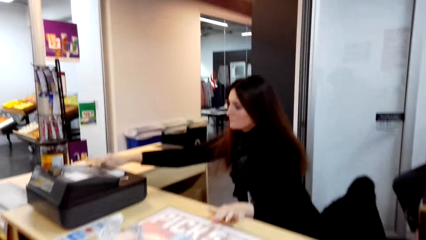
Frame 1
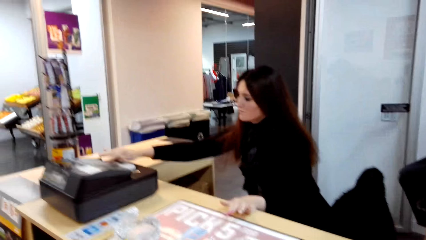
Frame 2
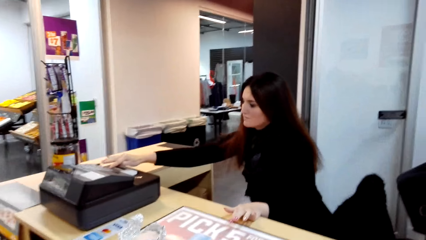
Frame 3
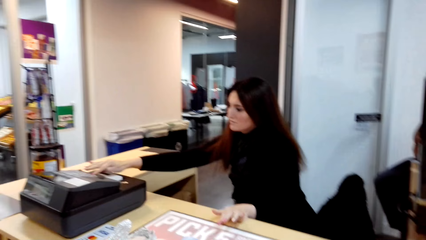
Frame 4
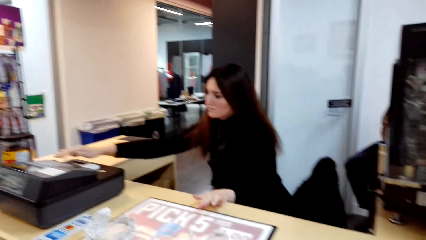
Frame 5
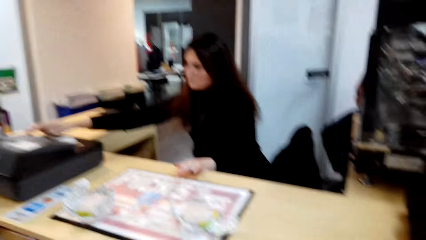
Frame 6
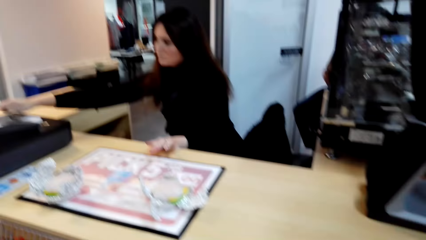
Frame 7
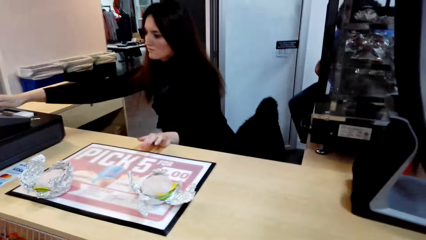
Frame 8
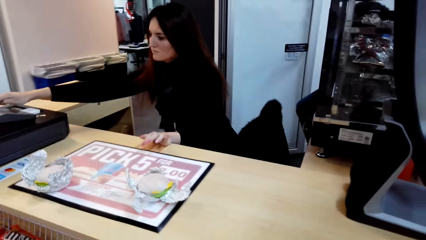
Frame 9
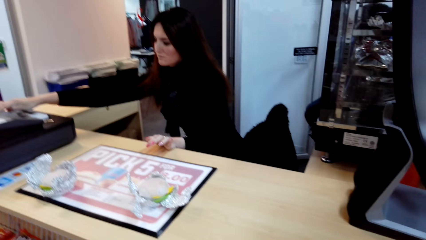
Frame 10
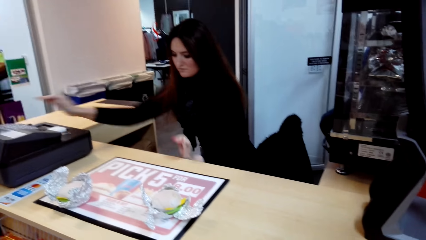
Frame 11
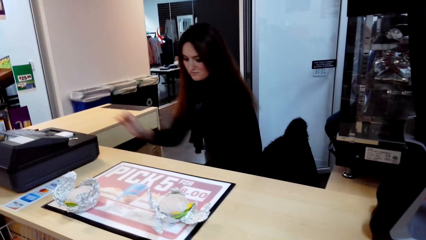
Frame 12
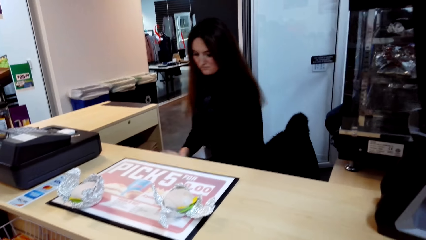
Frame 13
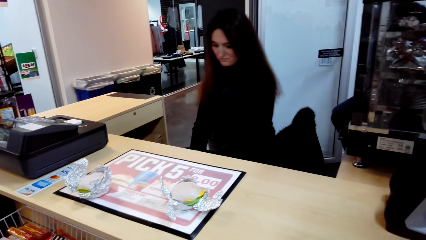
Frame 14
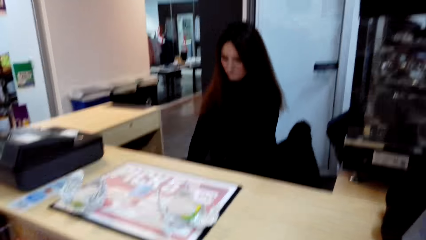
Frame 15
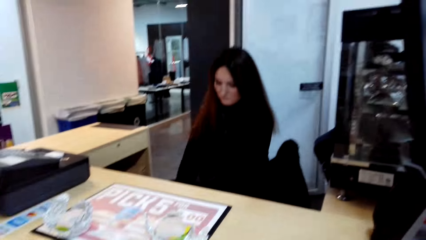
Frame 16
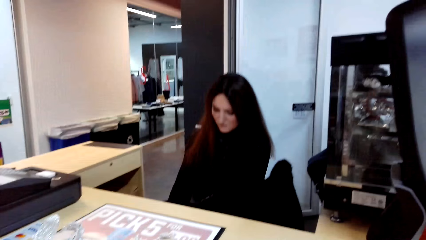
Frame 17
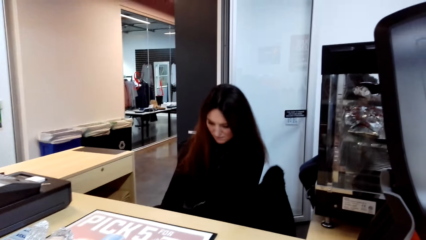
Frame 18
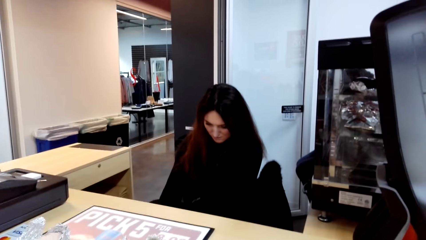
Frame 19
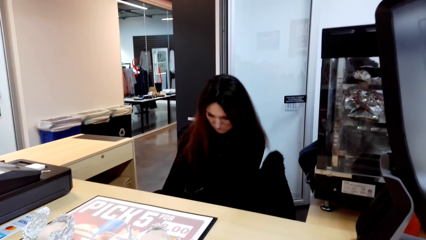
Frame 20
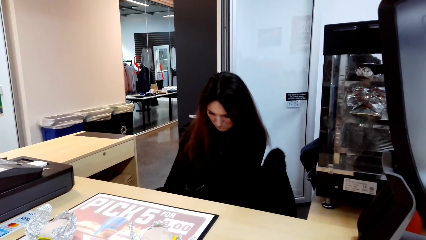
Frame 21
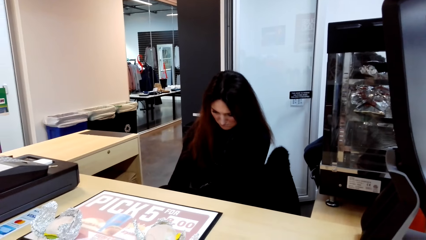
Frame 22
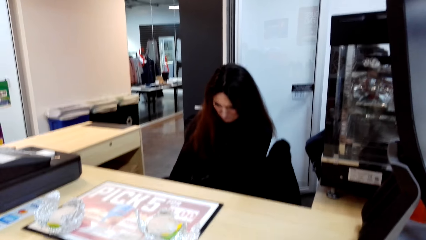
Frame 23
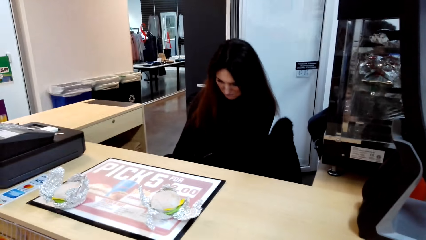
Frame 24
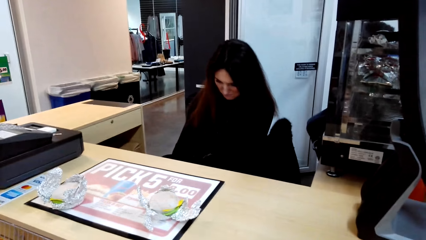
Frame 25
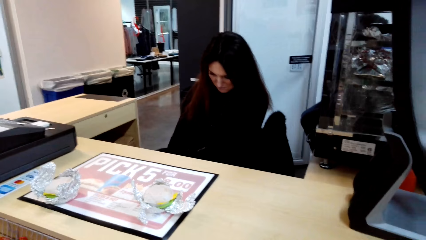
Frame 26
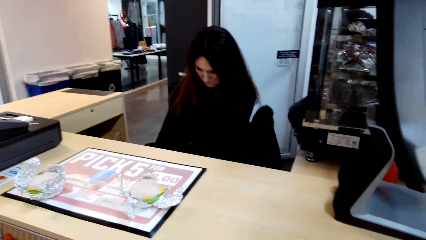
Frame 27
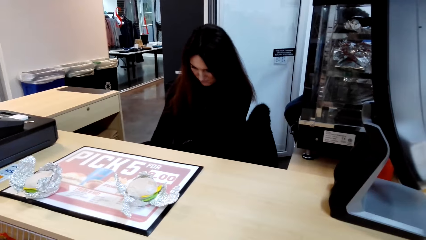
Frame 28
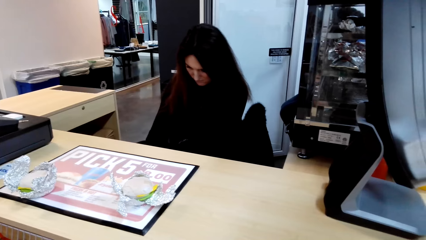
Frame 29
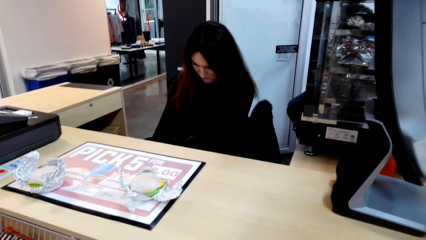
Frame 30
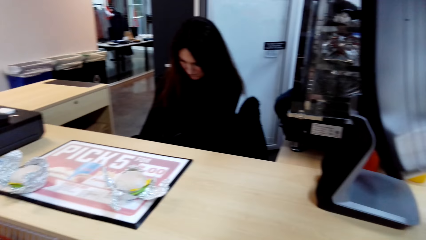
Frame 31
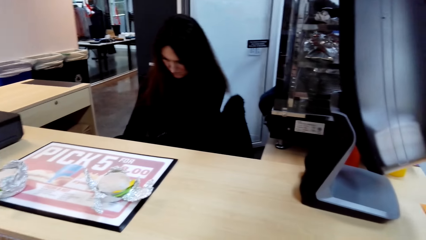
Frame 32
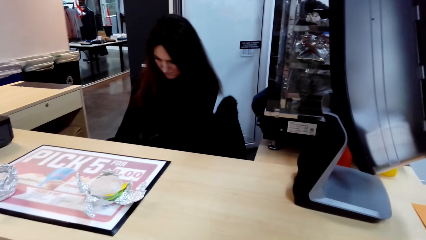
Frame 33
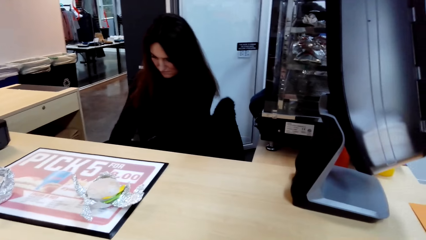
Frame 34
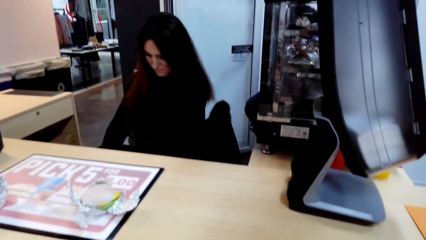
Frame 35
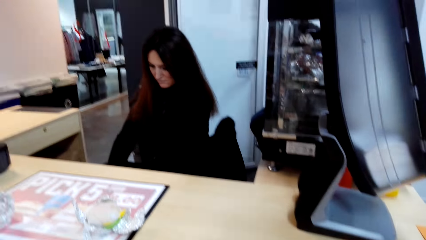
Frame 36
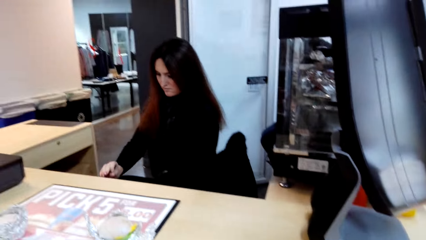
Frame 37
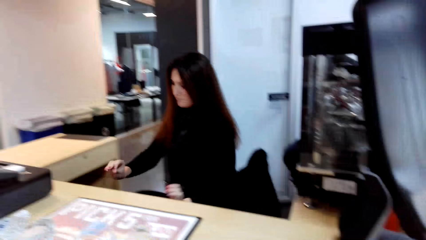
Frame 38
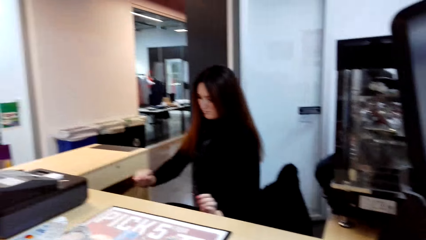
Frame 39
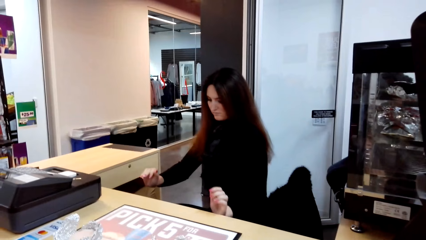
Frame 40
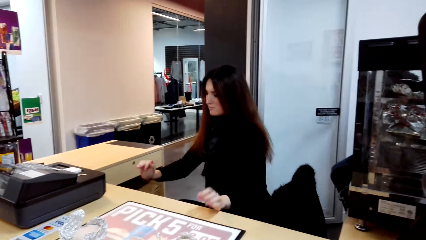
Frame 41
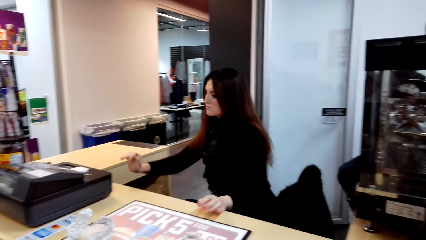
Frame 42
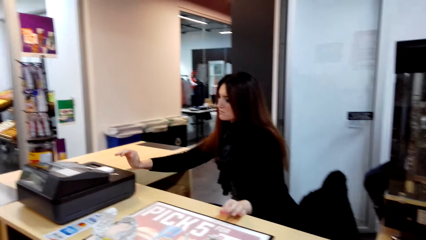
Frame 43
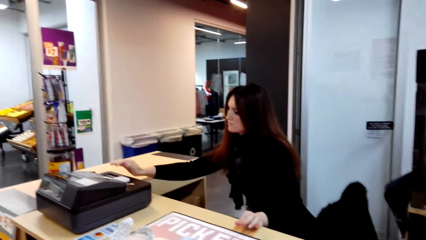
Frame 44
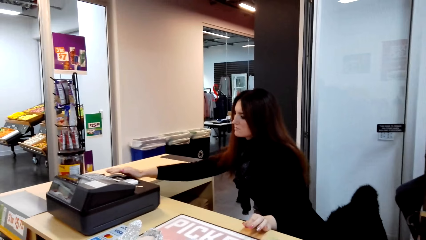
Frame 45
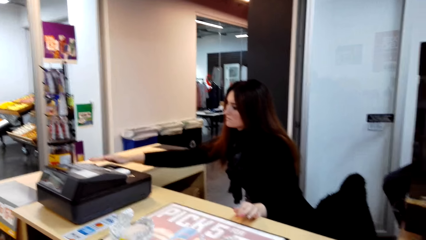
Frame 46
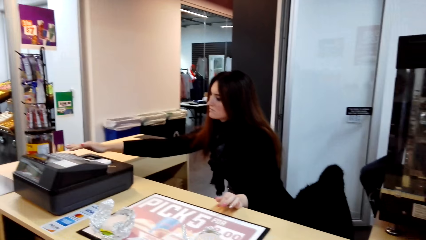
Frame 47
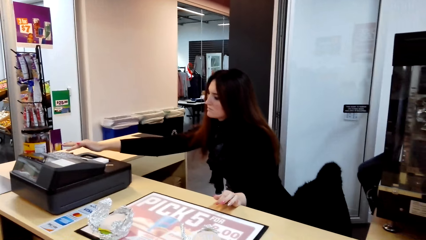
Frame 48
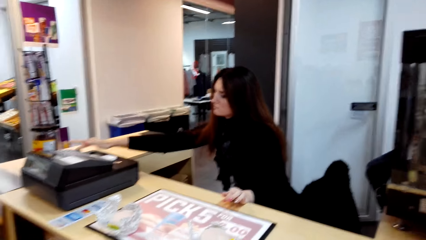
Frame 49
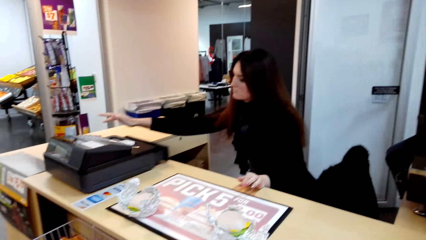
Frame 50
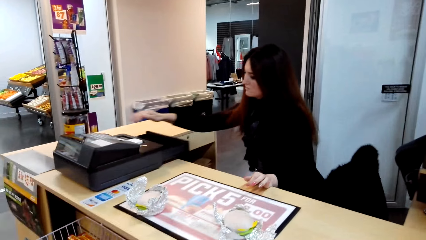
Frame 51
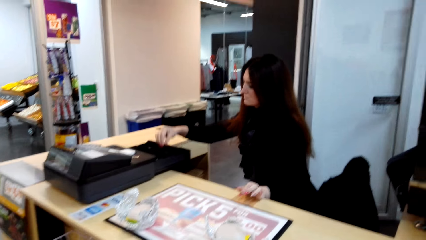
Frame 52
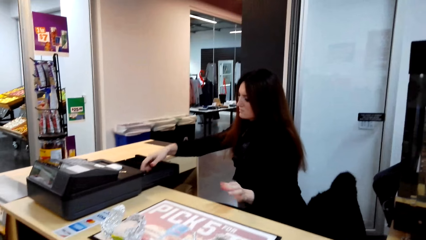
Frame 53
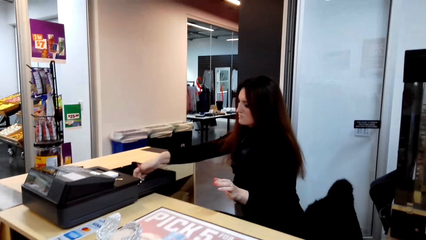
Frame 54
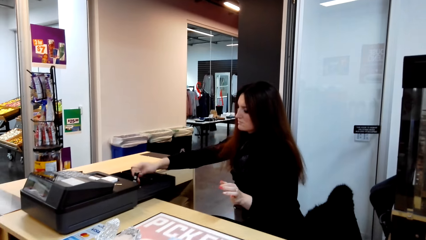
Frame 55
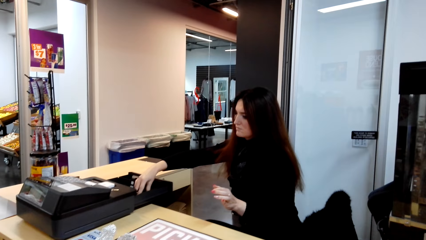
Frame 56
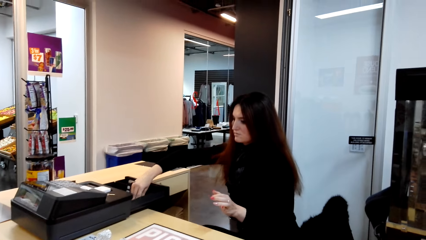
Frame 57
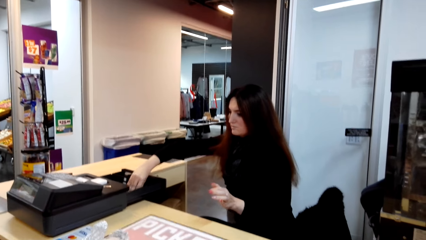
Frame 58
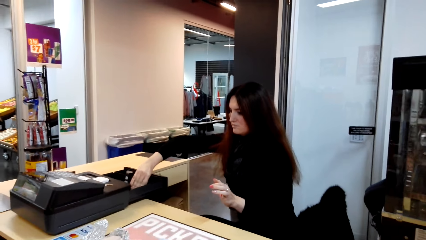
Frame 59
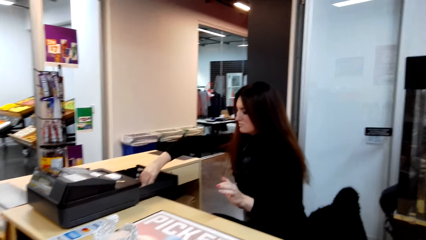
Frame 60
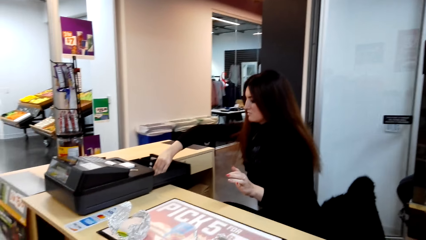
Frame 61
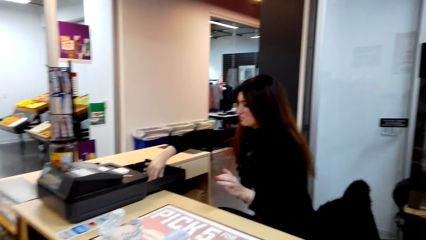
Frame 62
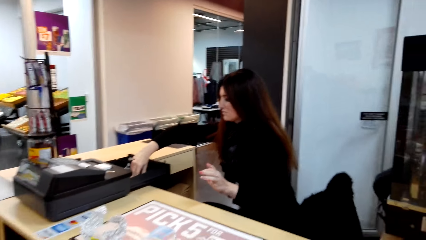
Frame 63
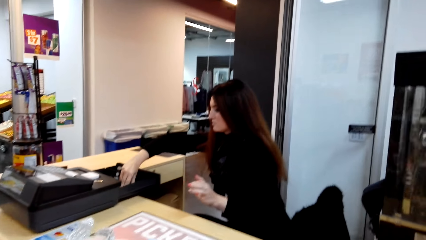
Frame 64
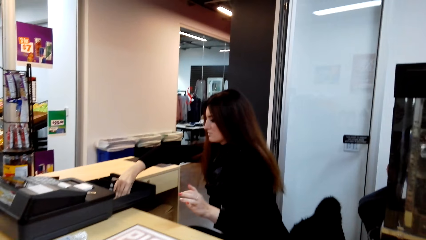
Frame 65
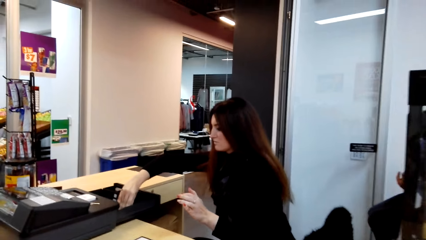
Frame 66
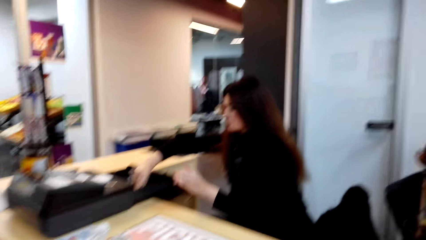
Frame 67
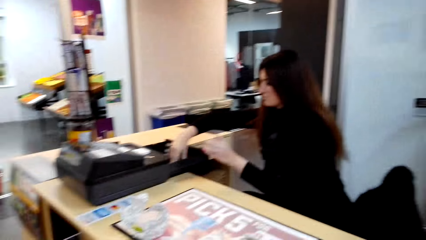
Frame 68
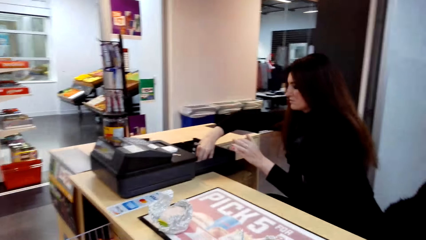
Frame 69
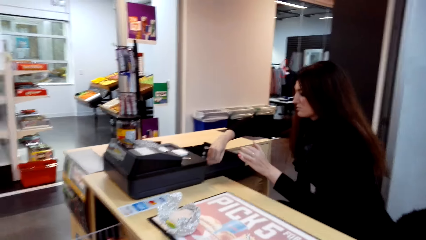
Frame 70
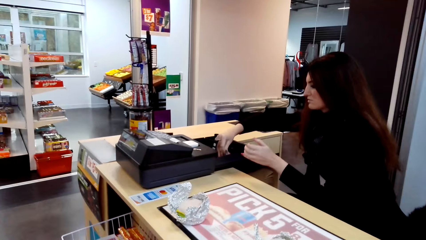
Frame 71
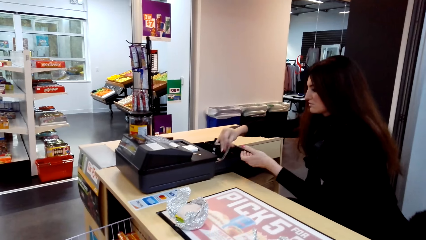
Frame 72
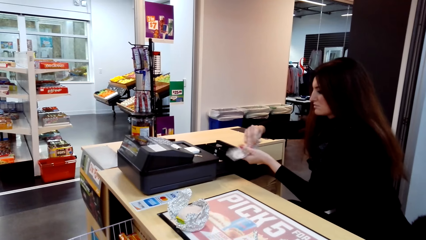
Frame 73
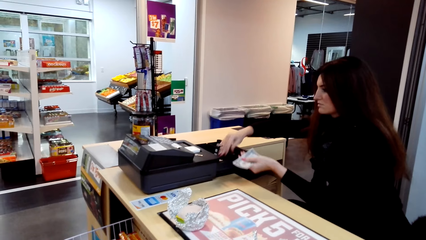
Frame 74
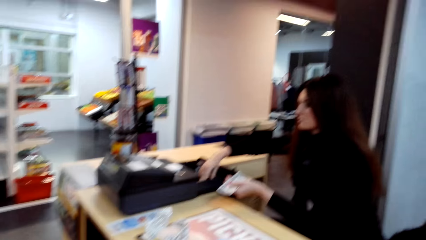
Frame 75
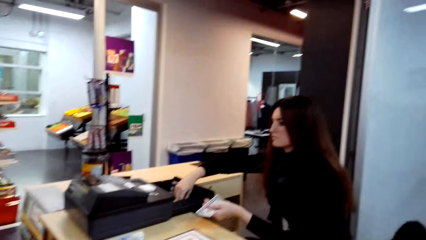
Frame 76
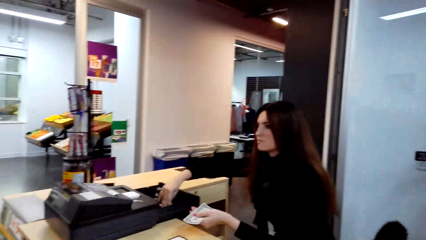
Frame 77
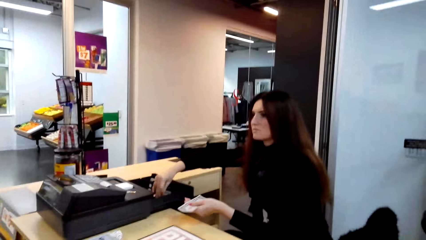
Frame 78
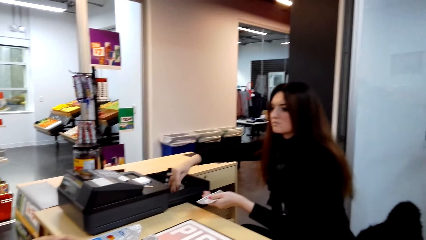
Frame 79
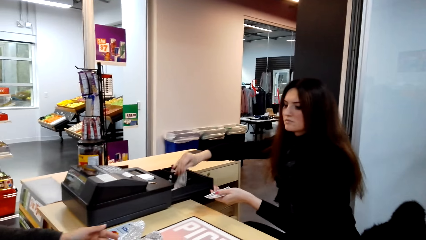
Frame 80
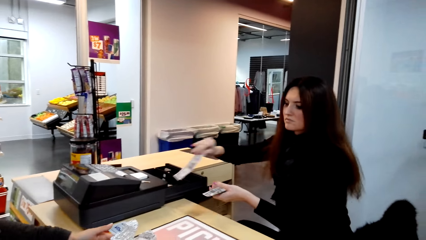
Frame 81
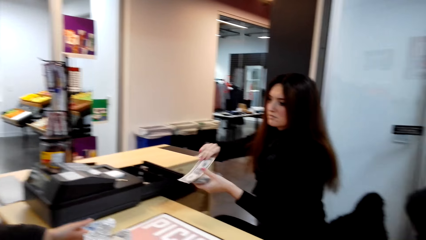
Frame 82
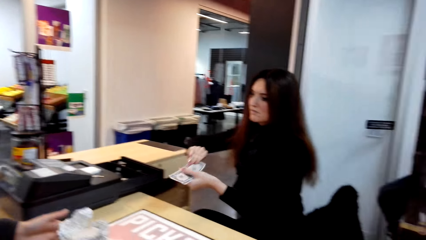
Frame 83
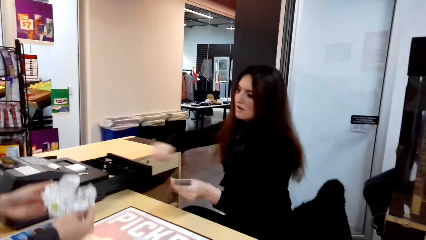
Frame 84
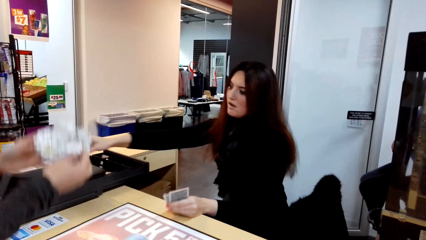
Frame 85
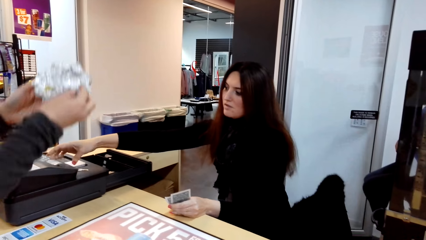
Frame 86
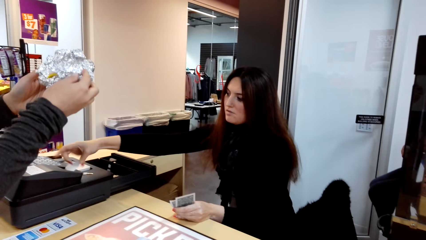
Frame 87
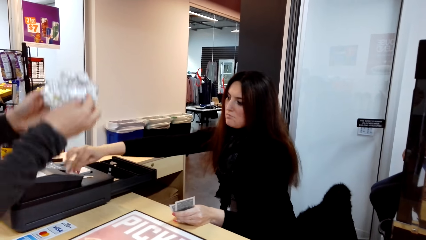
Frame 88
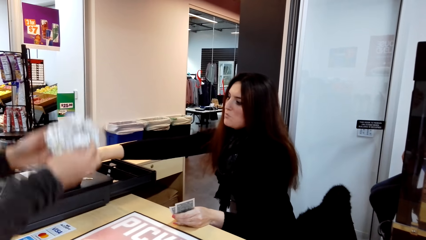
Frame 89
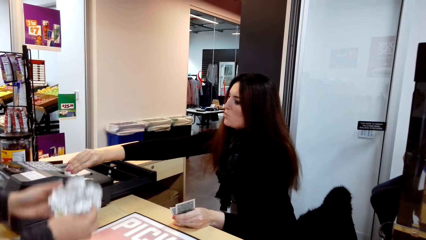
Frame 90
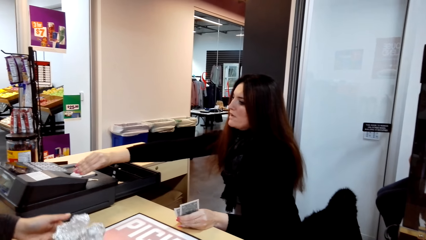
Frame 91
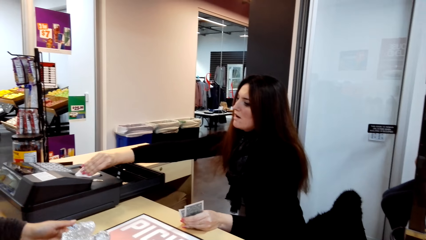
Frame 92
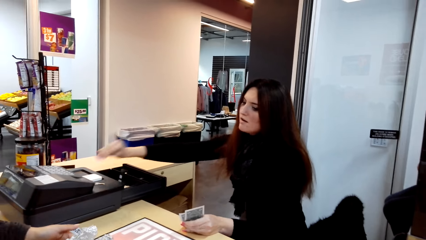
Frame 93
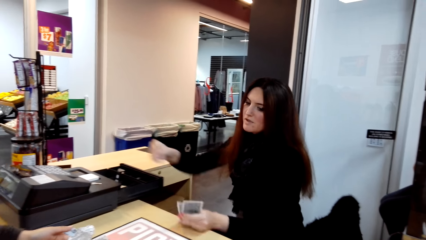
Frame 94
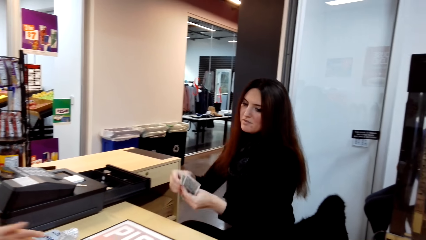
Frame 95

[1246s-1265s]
A woman presses the paying machine or items scanner. The camera wearer stares at the counter. They look at the woman. The woman presses the paying machine. The woman picks money from the counter. The camera wearer picks up the money from the machine. The woman converses with another woman. The camera wearer looks at the first woman. They carry something up. The first woman takes the receipt from the item scanner.
